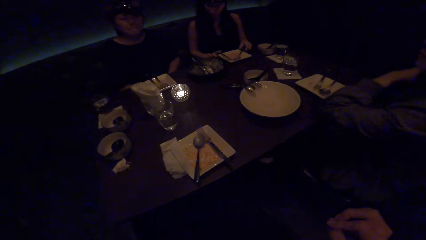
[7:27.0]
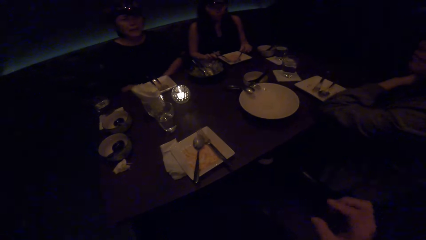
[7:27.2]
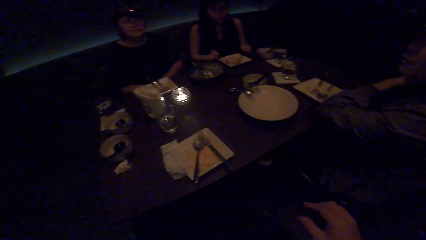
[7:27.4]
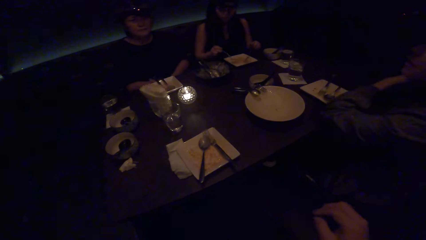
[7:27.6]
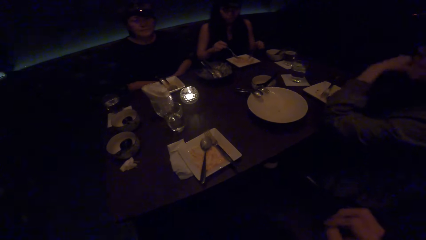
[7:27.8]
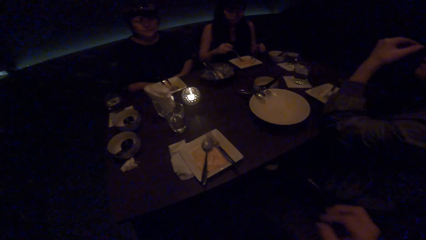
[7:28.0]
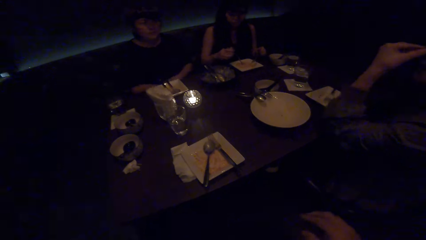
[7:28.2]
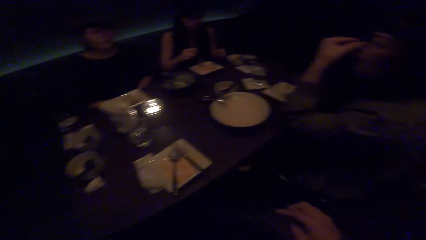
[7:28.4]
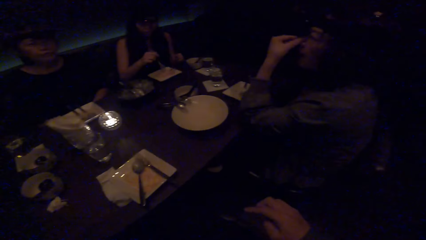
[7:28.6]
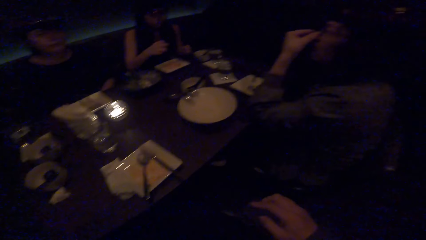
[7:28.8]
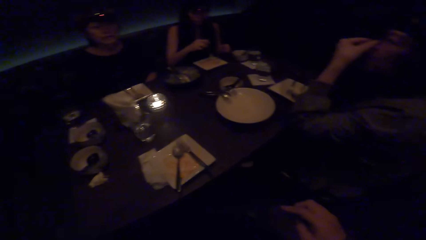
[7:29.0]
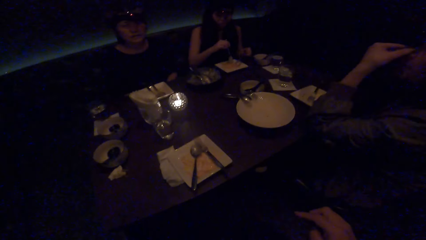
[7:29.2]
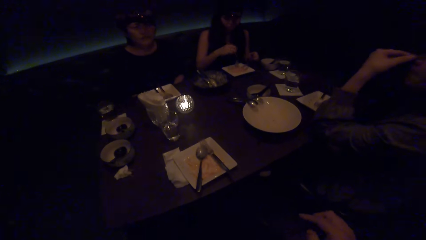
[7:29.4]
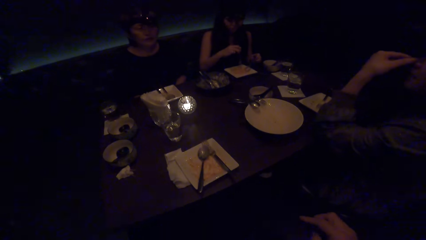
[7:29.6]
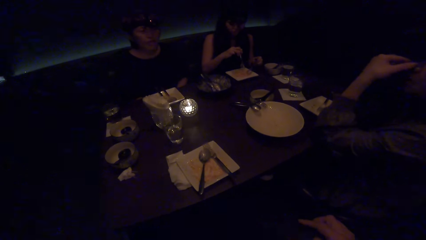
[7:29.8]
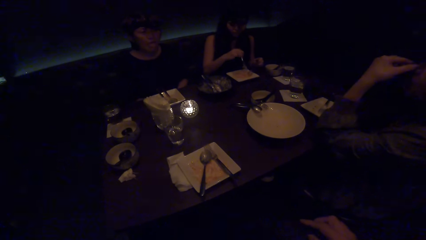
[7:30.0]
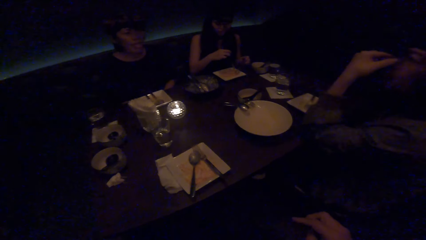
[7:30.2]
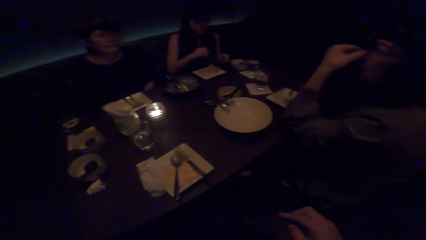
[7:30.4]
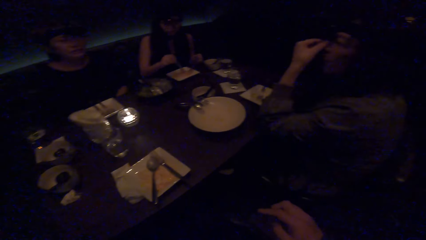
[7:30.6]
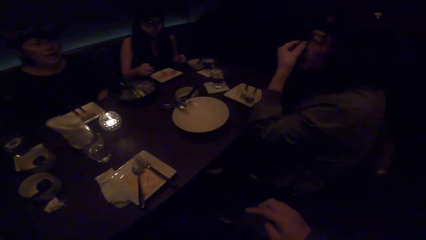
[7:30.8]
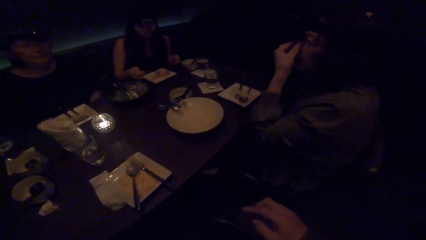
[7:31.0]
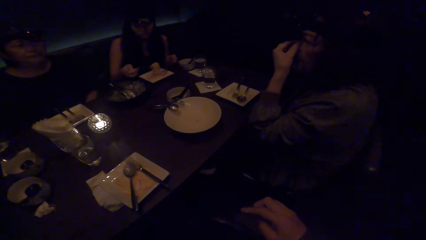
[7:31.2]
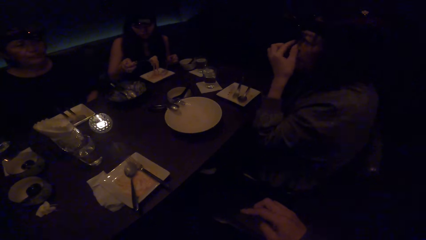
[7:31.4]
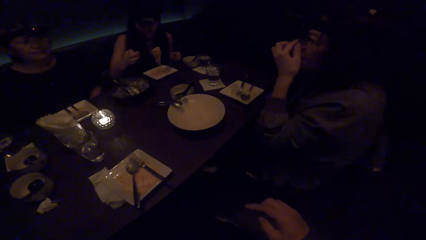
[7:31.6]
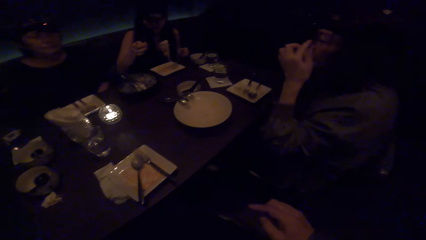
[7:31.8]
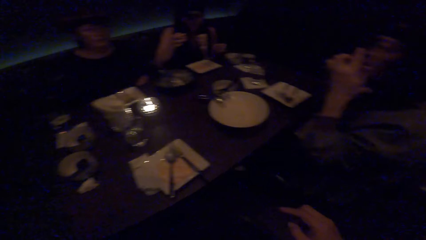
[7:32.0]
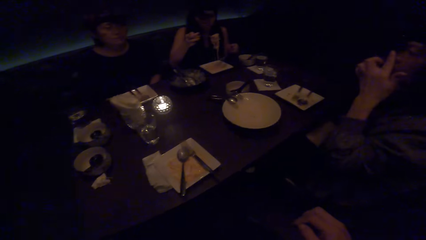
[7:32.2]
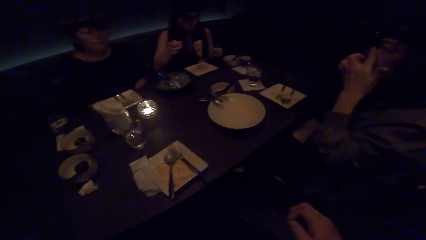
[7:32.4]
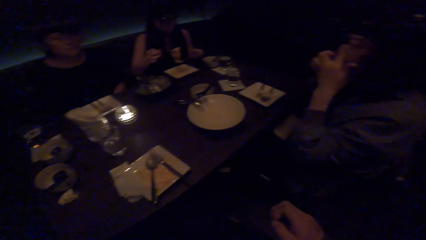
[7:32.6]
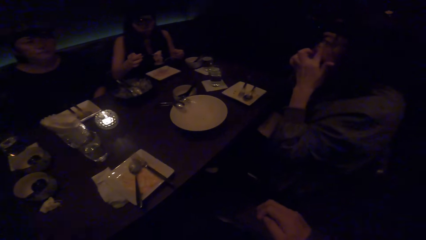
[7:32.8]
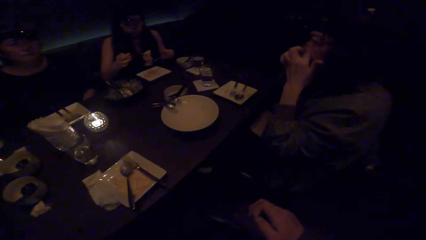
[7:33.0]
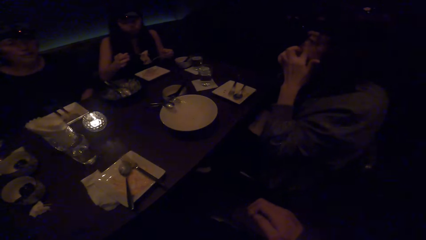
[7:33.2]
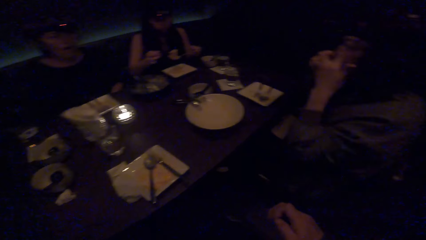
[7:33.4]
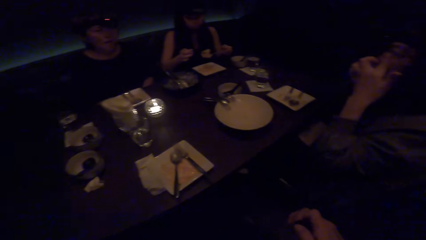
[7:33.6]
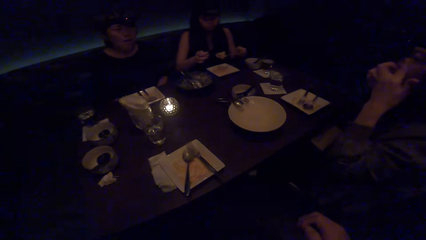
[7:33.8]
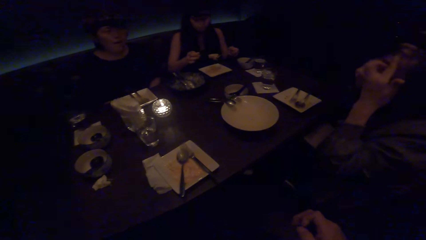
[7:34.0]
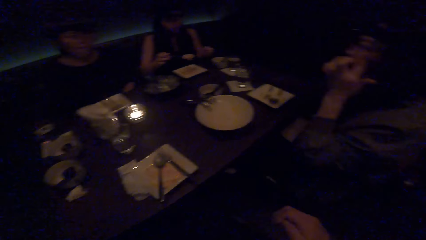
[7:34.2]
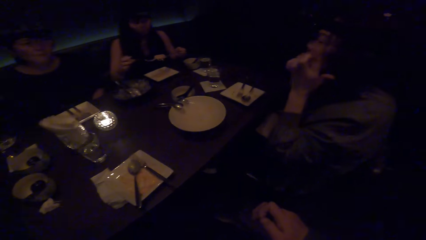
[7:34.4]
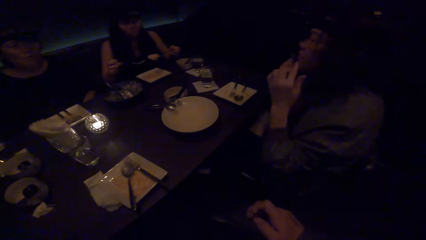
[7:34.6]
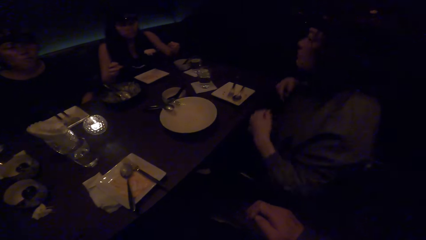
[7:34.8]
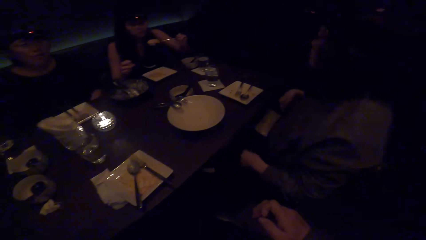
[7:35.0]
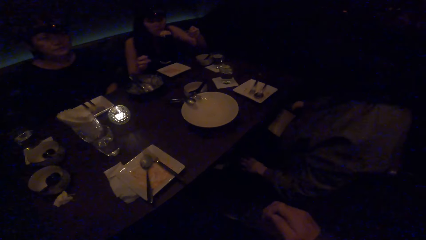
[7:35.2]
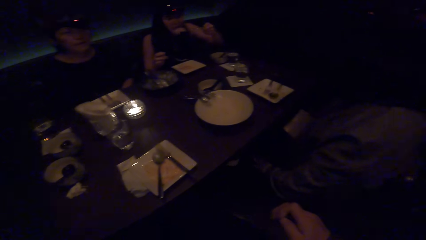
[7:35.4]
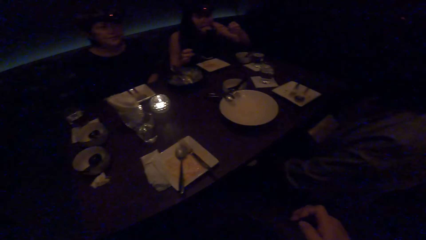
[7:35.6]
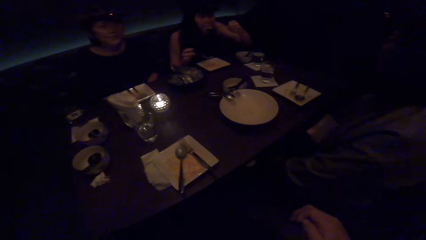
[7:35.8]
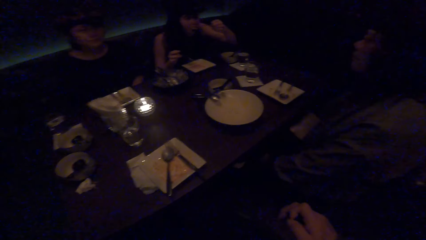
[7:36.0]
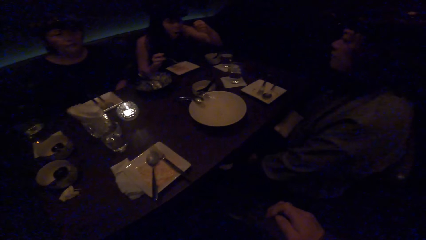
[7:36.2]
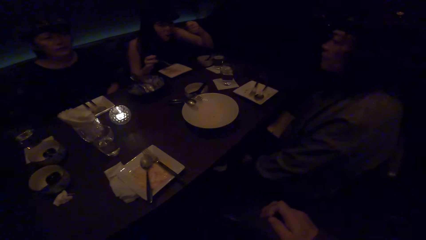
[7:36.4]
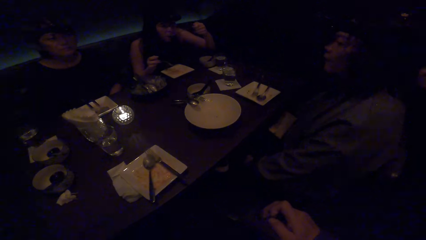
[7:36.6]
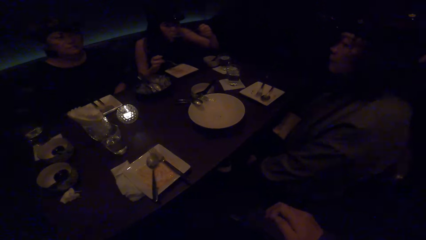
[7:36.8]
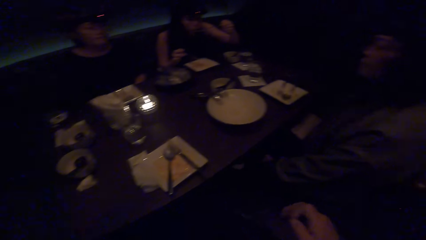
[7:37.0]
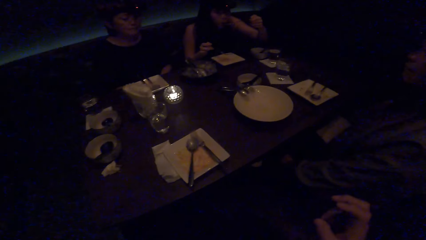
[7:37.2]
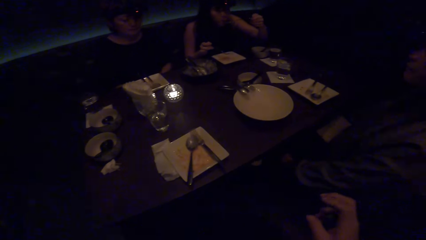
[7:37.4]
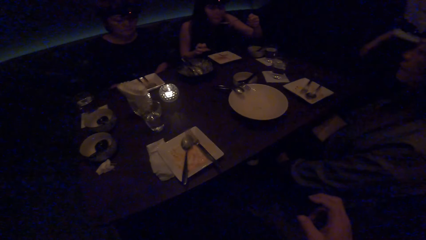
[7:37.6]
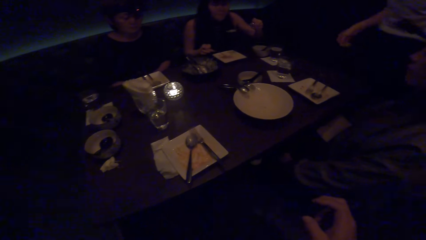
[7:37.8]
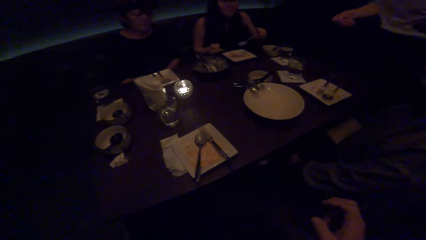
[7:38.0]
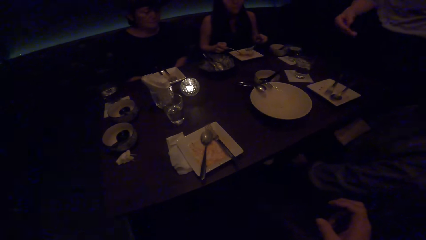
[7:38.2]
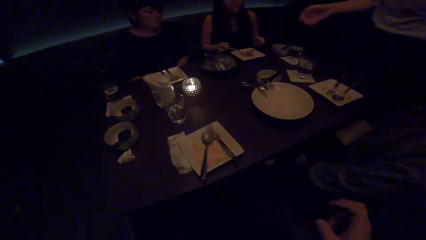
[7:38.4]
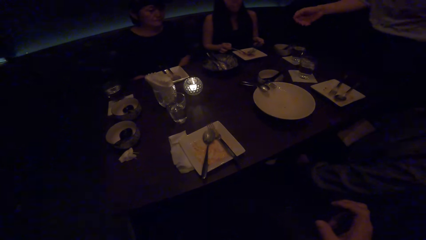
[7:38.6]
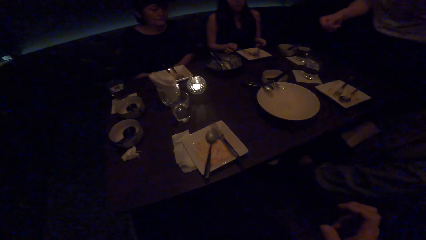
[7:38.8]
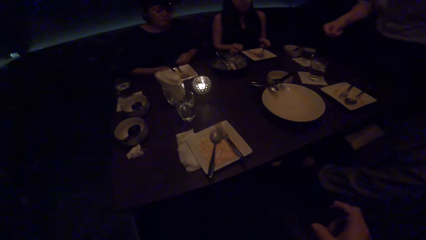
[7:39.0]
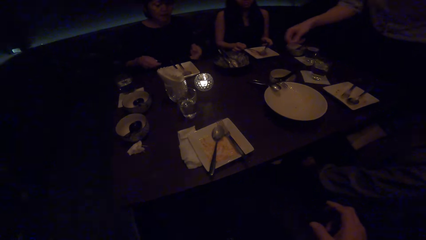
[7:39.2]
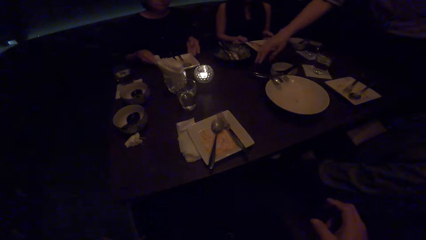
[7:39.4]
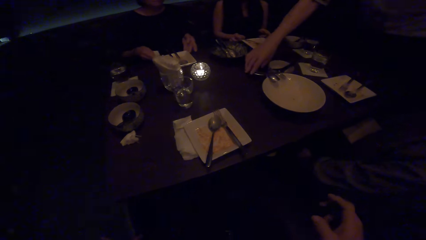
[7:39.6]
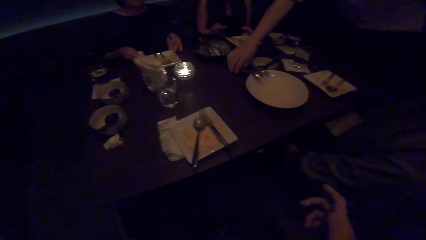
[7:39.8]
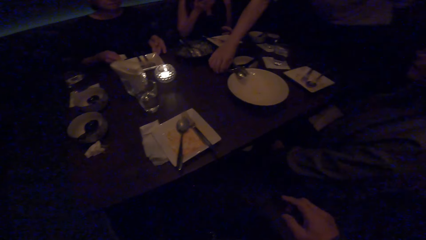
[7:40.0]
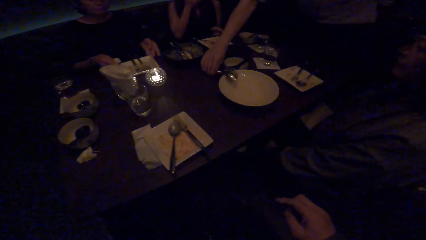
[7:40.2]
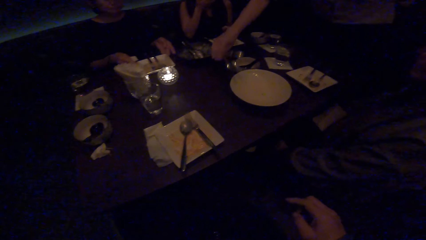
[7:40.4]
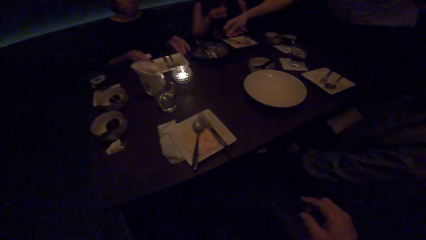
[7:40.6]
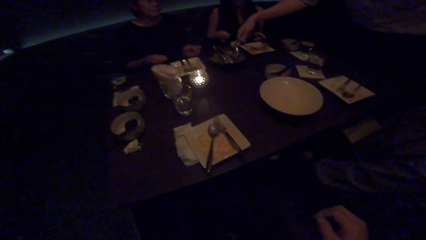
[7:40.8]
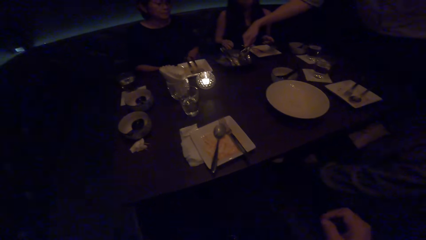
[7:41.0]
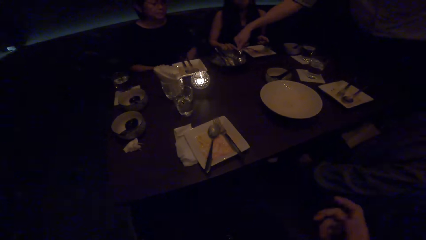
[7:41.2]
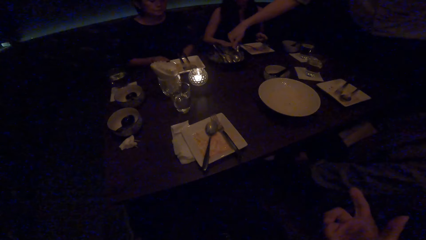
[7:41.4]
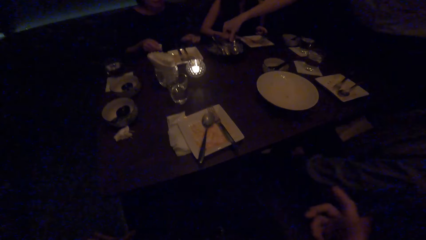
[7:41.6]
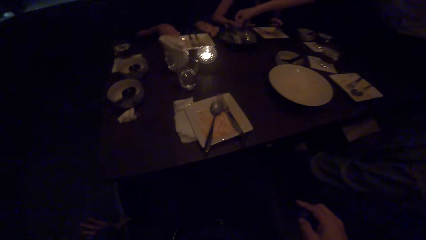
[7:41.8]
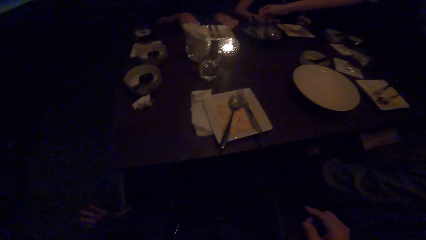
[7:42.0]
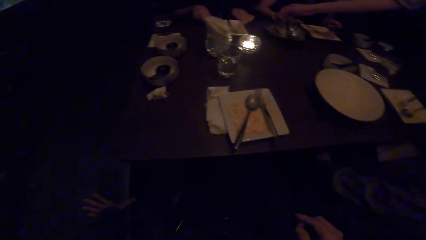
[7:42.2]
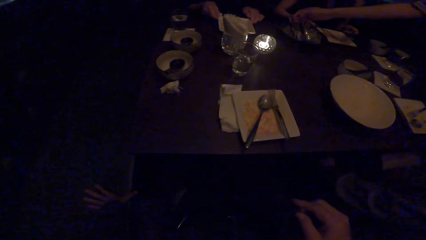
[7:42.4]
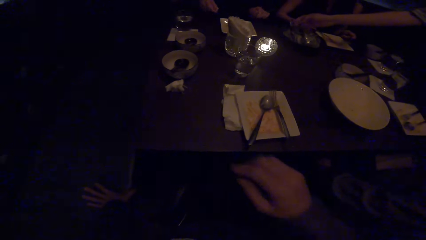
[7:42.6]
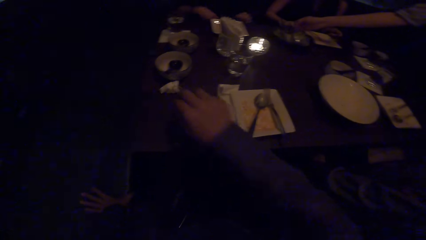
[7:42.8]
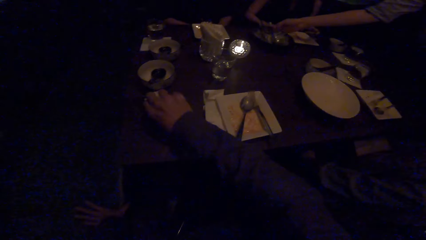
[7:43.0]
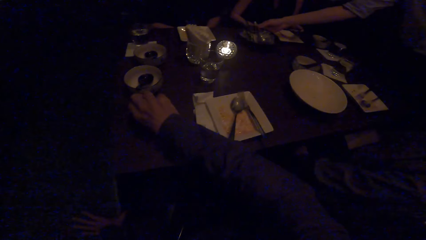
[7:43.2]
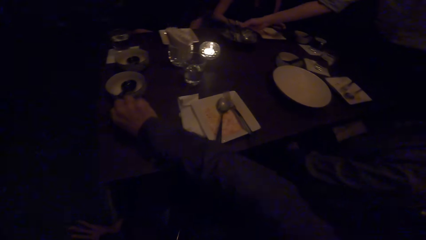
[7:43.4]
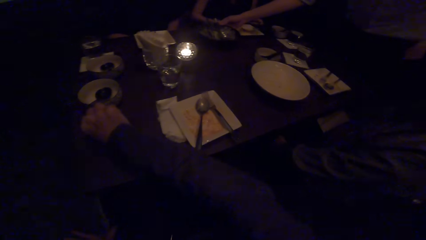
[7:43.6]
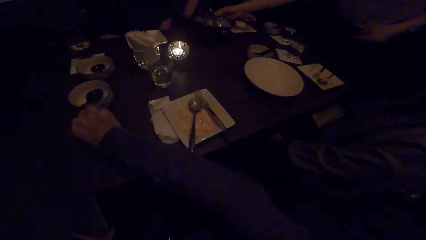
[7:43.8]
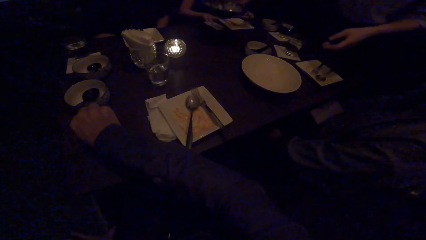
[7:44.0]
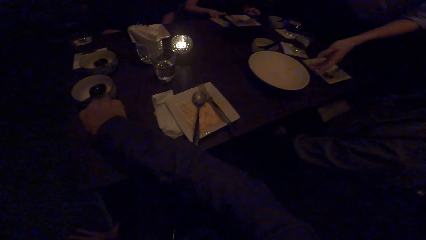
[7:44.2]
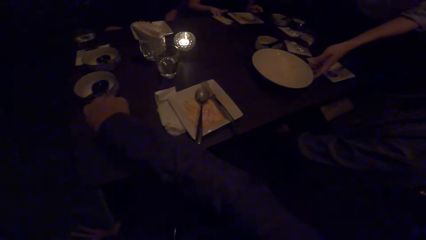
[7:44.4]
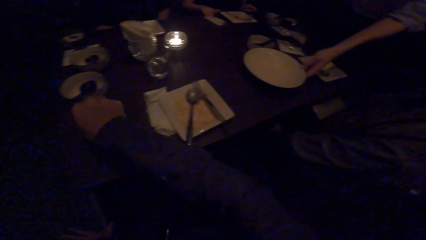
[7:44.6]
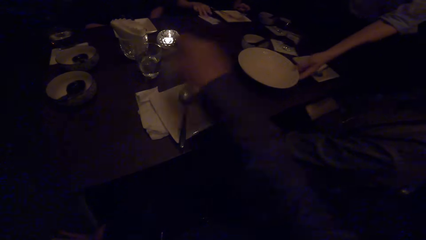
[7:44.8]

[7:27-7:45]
A woman scoops food with a spoon. The camera wearer looks at another woman. The other woman converses with the colleagues. The camera wearer rubs the right fingers together. The first woman scoops food with a spoon. The camera wearer converses with the colleagues. A man picks two spoons with his right hand. The man drops the two spoons in a plate. Another woman moves her plate. The camera wearer picks a tissue paper on the table with his right hand.
